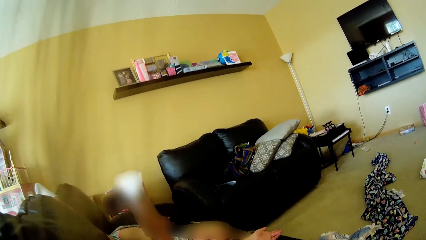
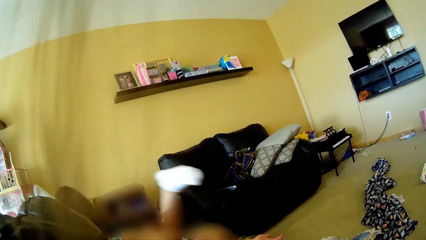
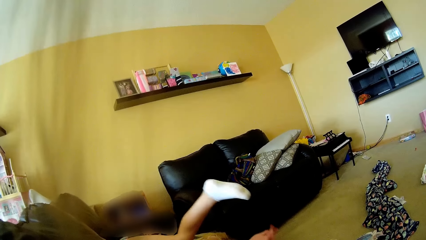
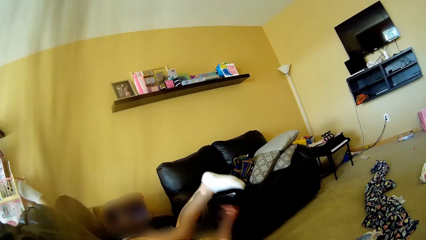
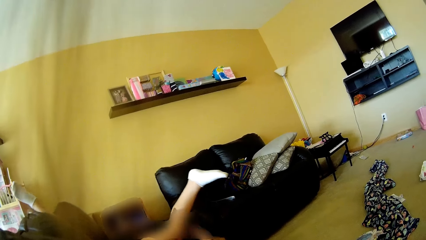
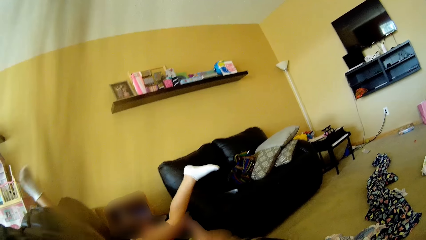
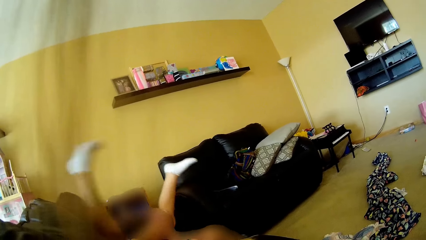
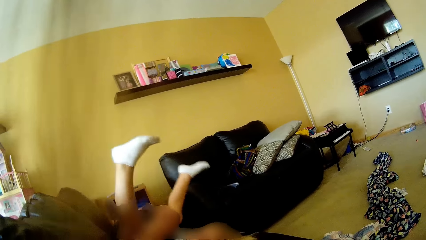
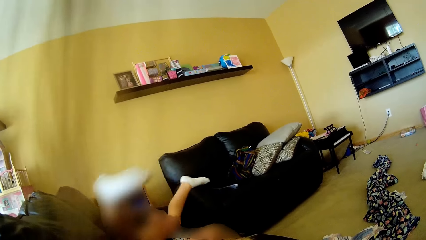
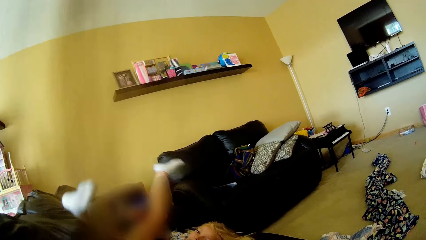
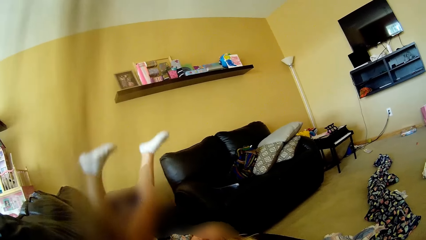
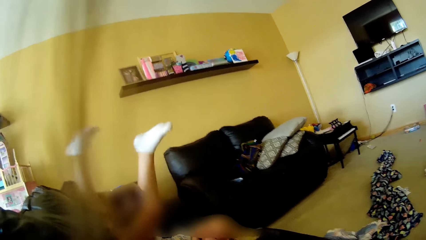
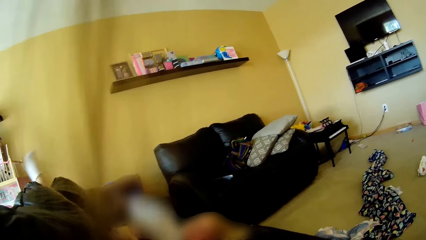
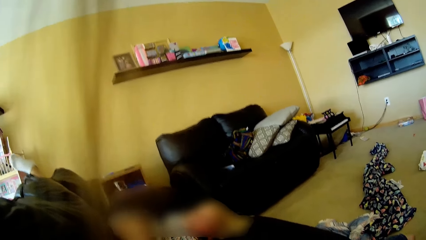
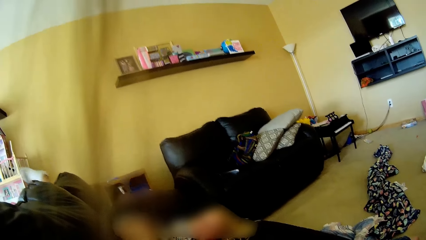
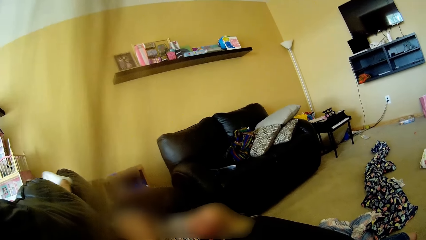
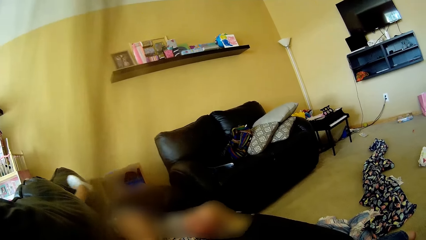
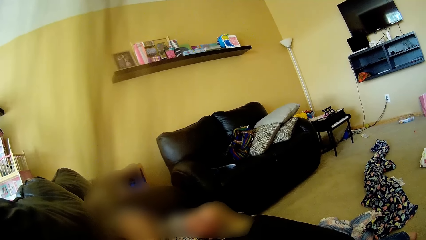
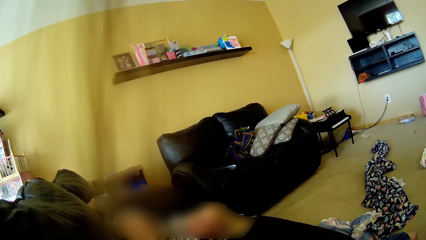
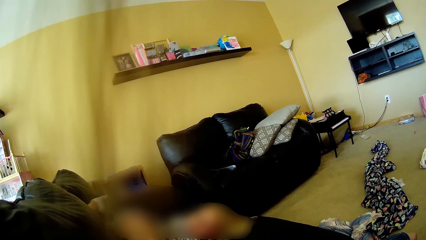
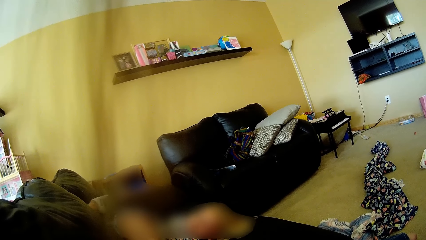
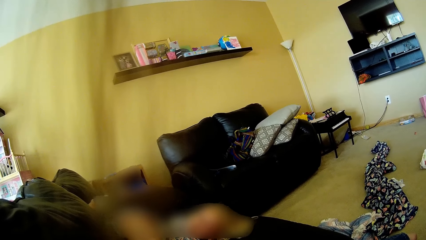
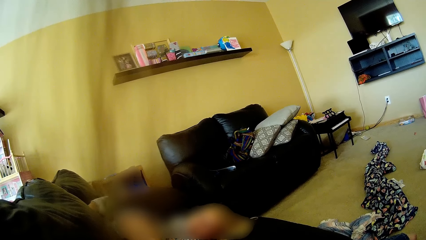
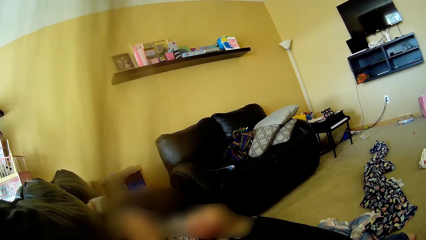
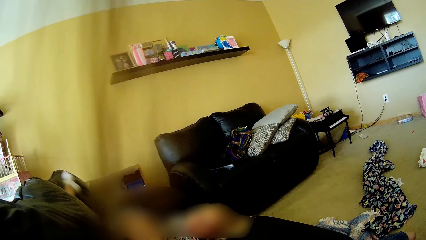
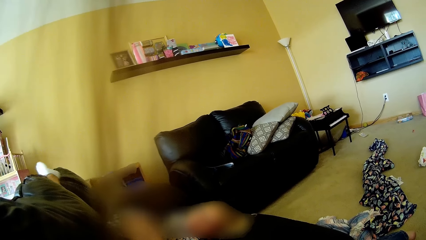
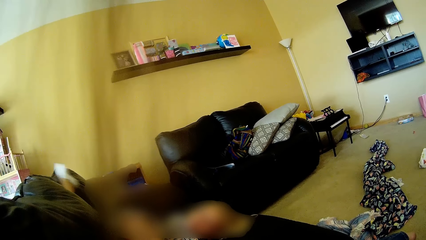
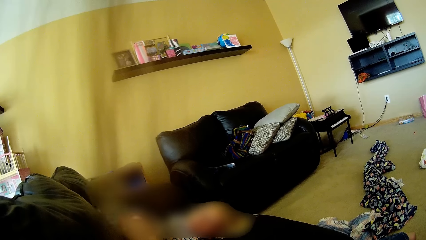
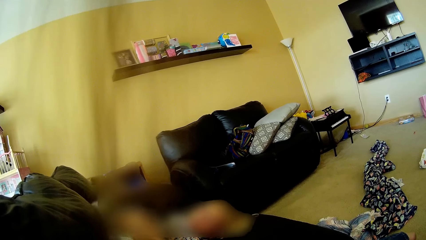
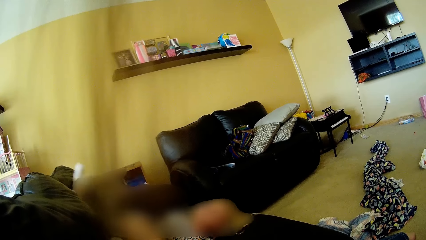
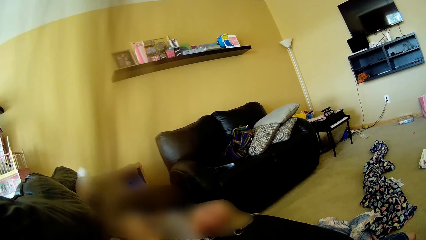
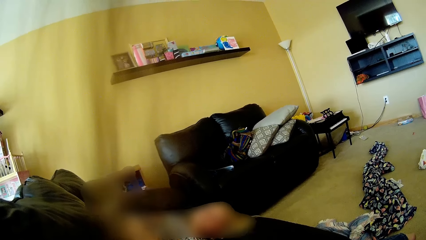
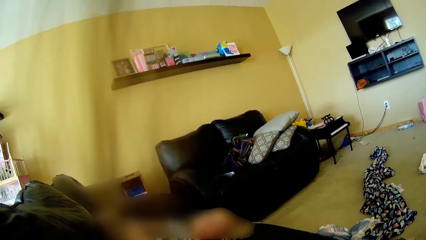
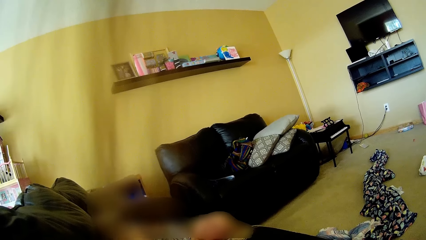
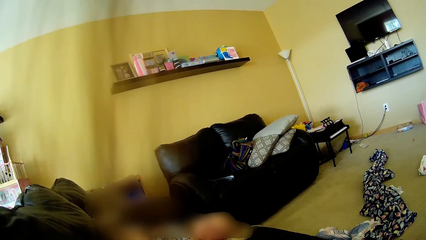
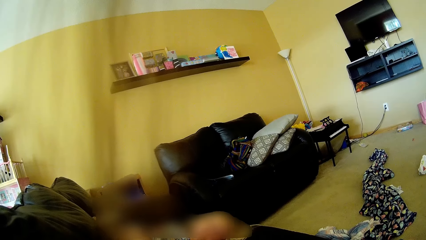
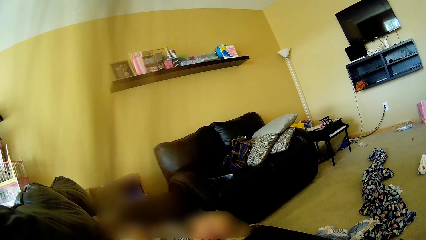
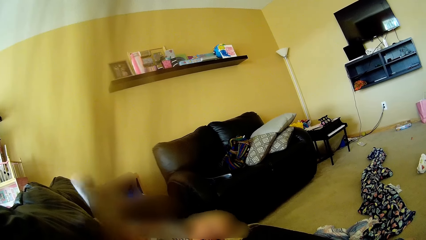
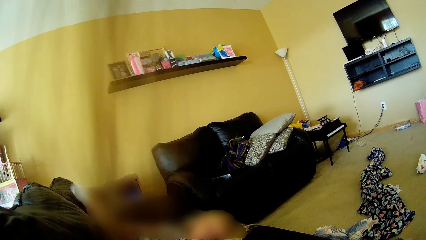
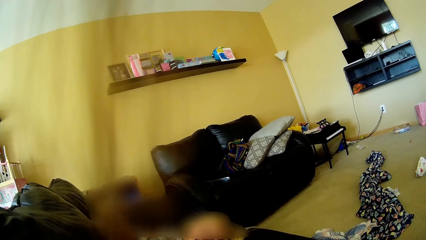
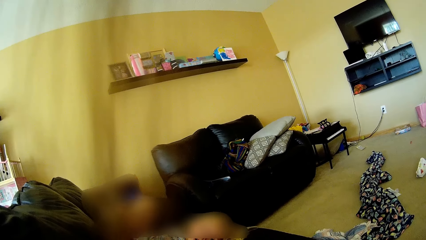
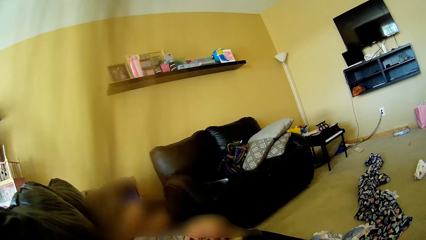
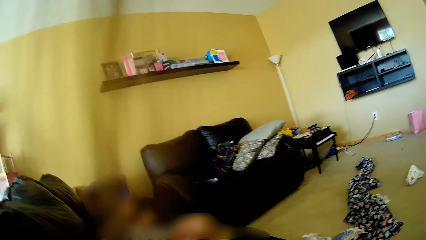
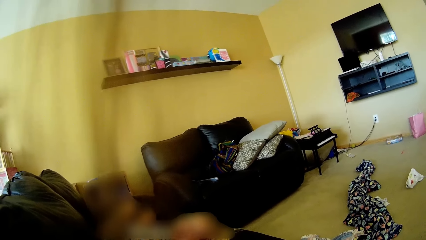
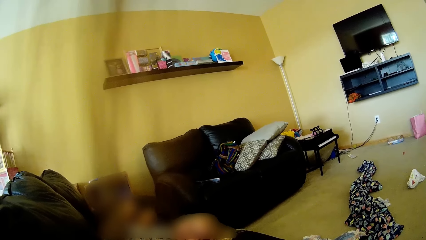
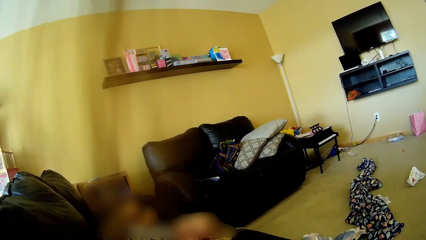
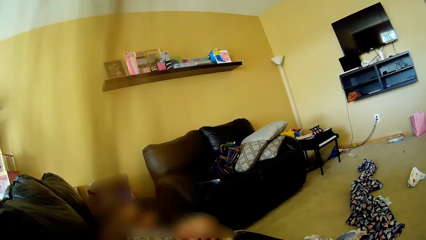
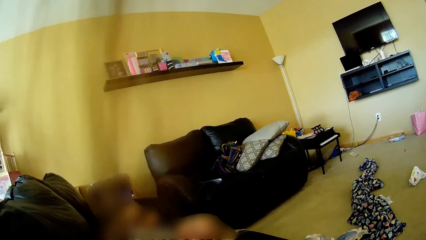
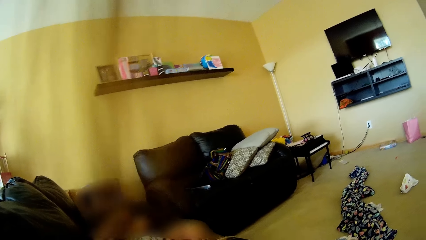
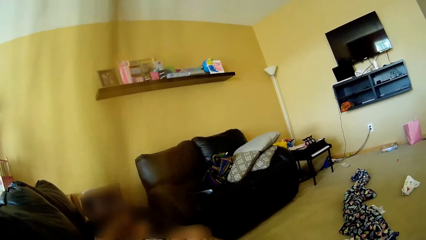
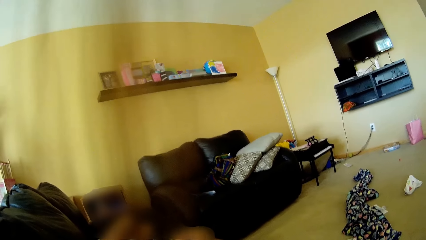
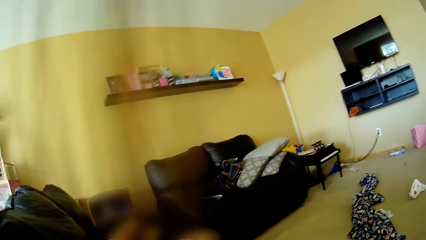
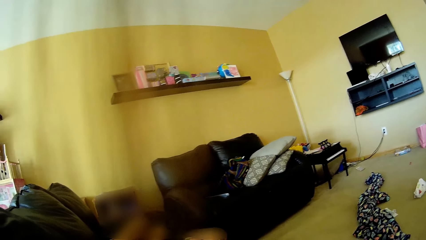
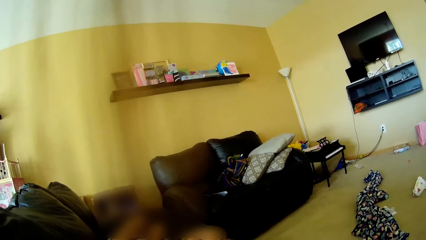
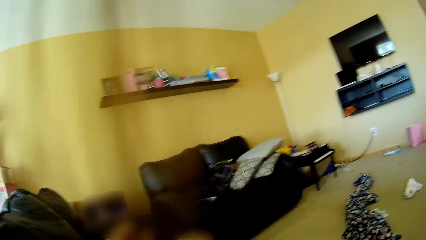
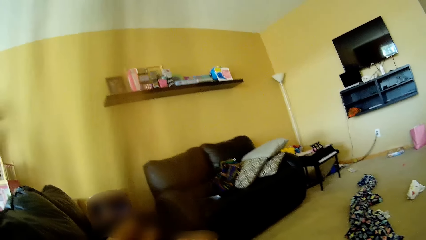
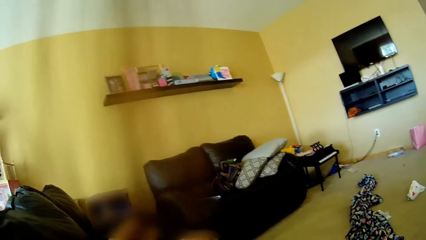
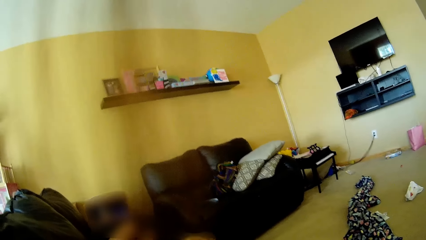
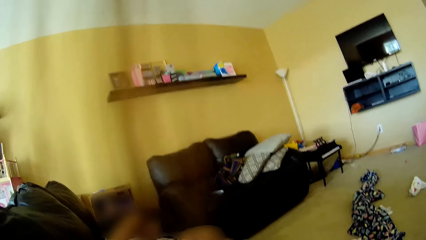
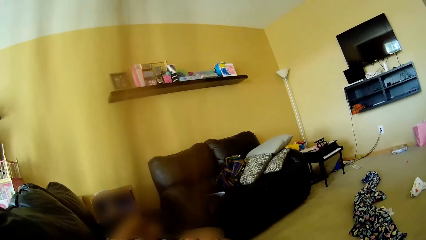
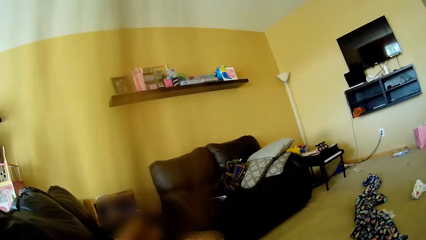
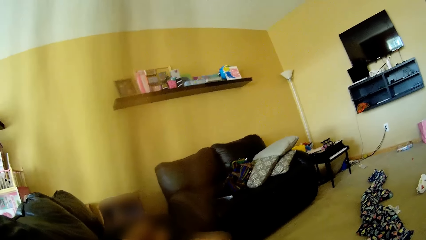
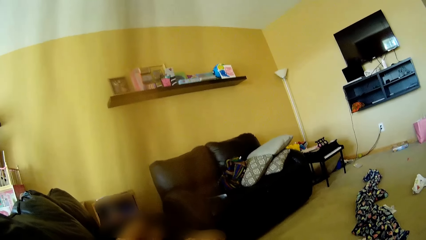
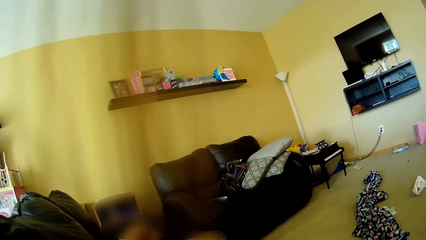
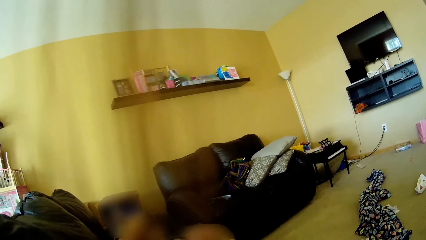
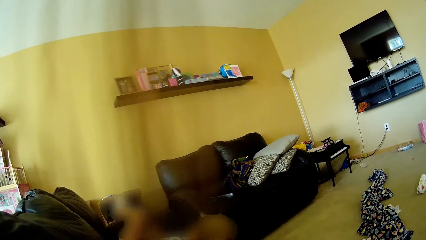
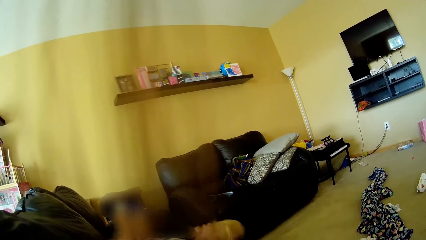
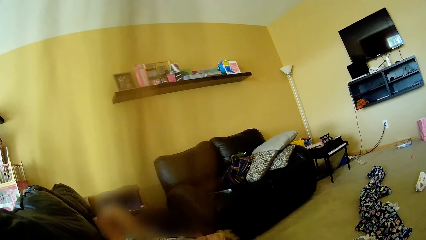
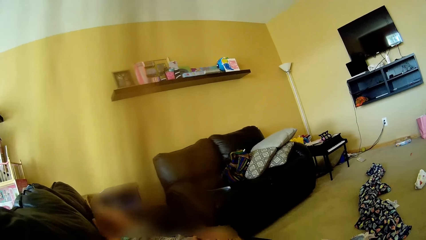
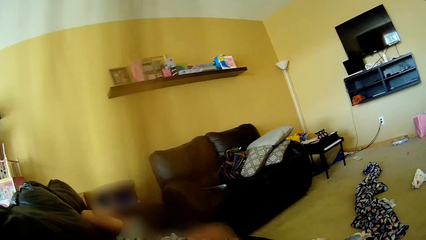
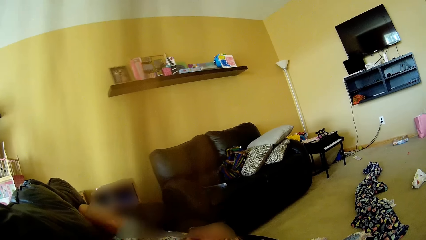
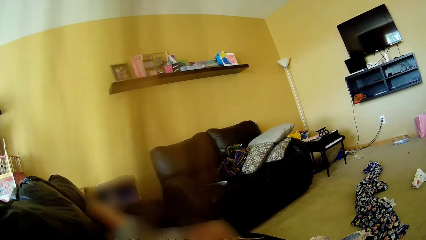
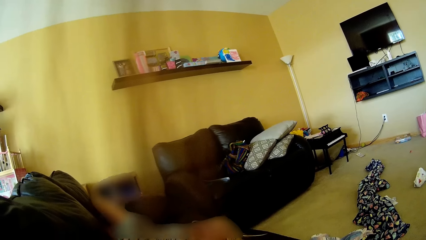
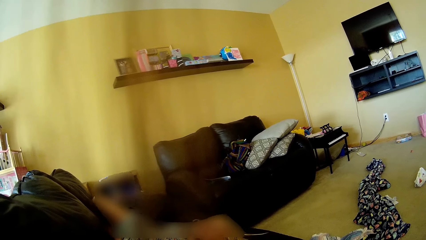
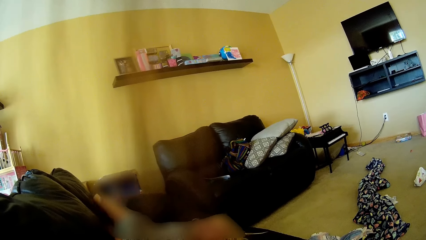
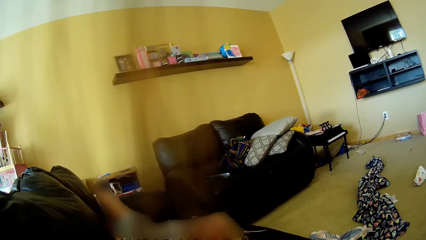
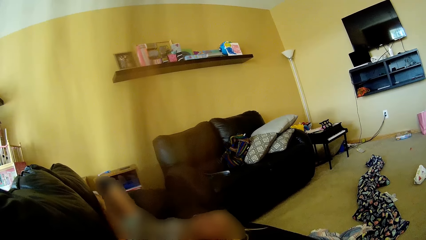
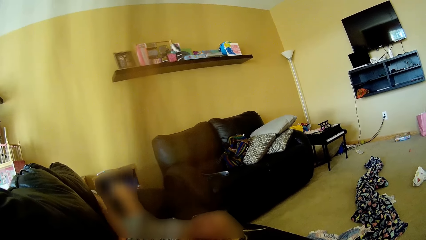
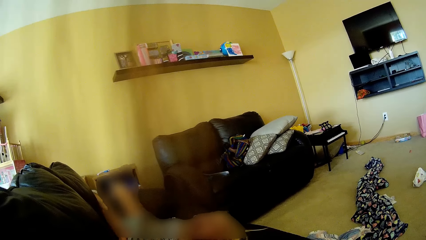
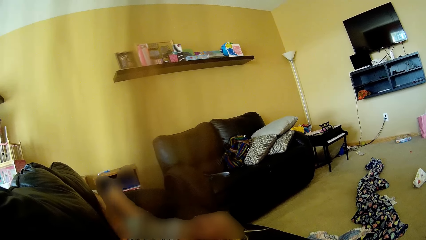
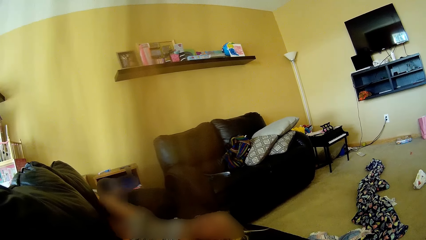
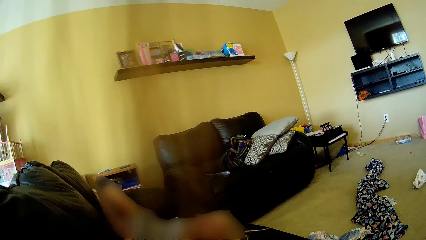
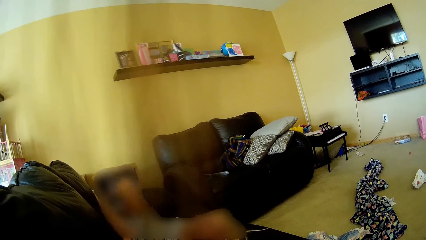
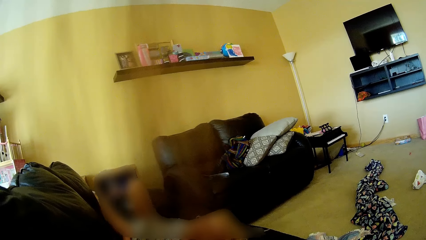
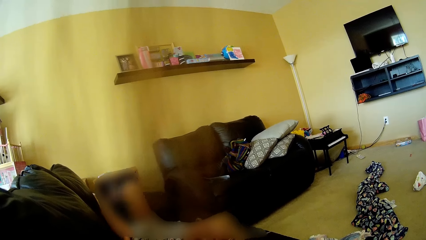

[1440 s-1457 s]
The girl kicks the air with her right leg. The girl rubs her left leg against the backrest of the couch.
